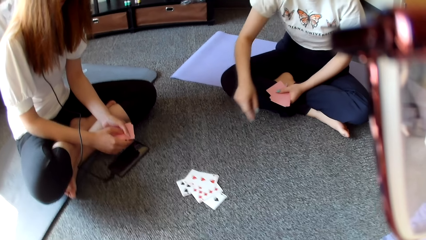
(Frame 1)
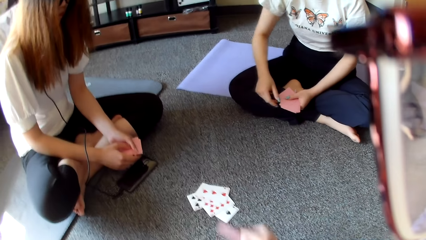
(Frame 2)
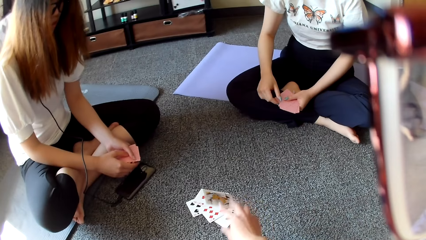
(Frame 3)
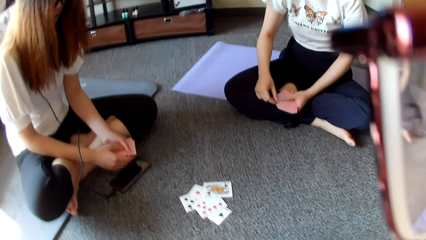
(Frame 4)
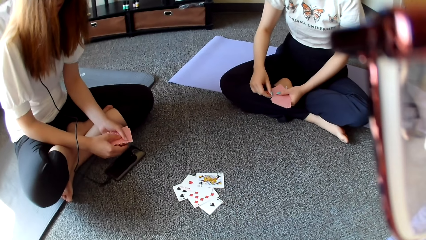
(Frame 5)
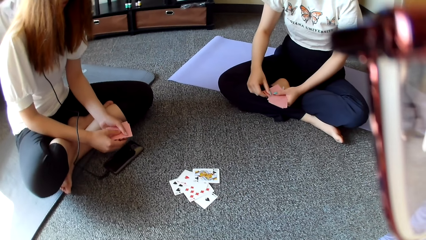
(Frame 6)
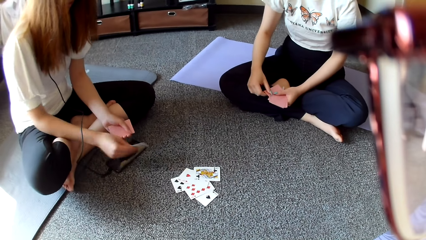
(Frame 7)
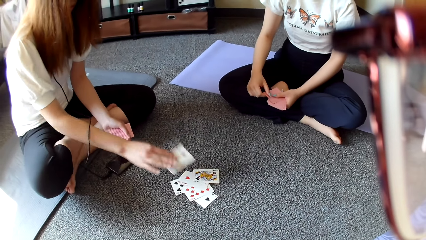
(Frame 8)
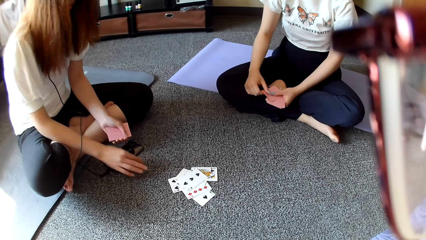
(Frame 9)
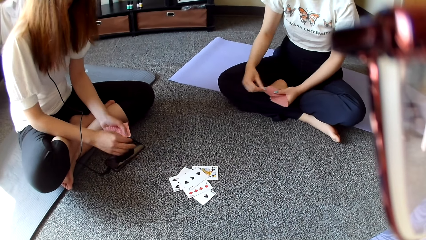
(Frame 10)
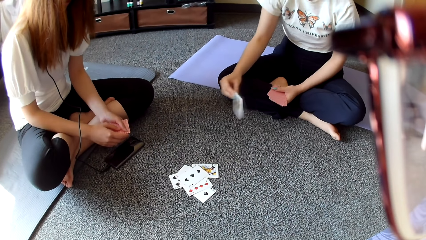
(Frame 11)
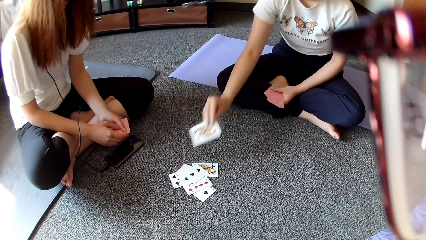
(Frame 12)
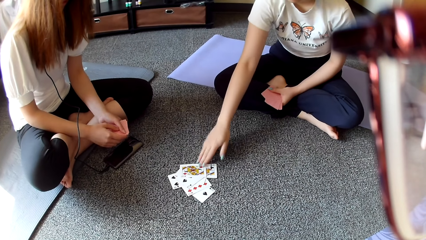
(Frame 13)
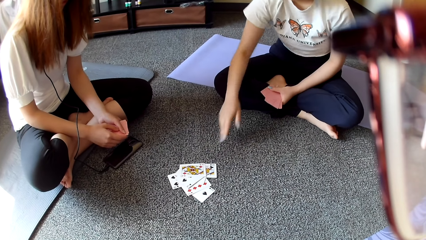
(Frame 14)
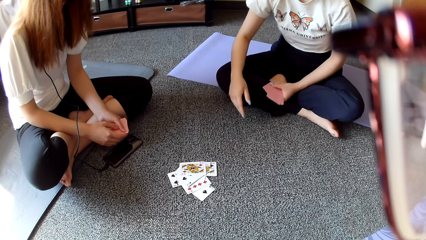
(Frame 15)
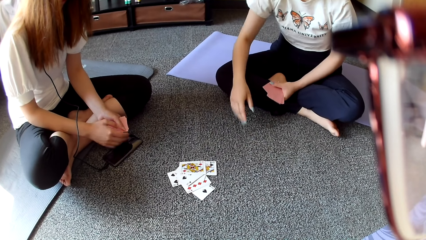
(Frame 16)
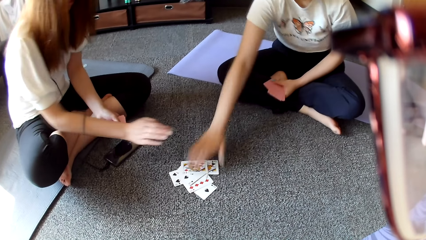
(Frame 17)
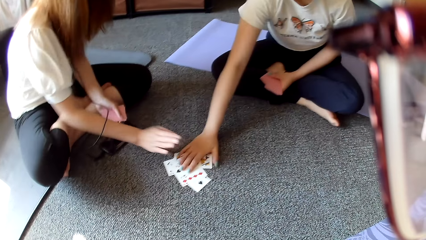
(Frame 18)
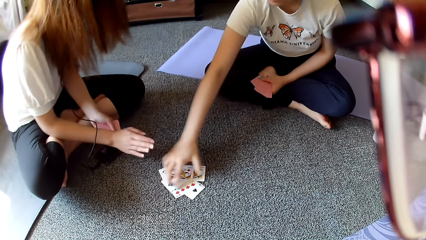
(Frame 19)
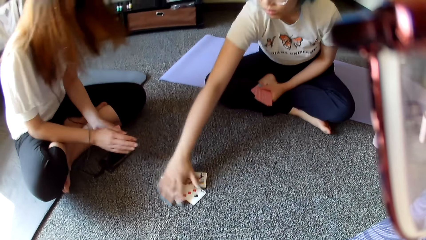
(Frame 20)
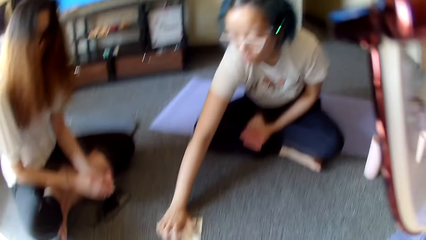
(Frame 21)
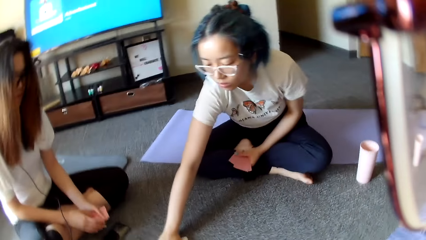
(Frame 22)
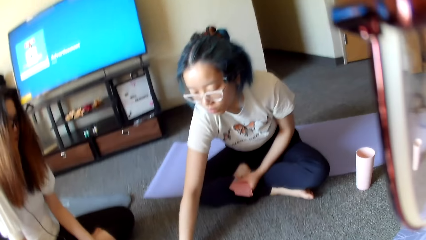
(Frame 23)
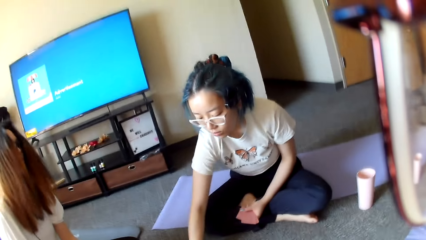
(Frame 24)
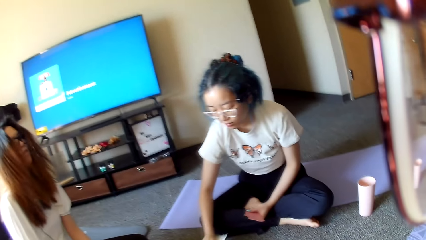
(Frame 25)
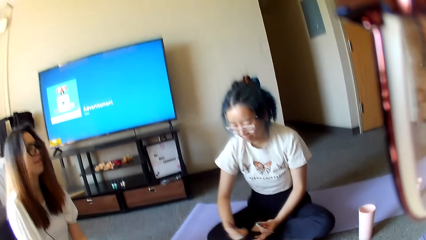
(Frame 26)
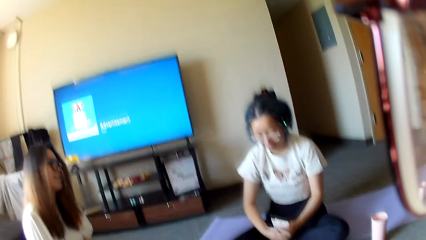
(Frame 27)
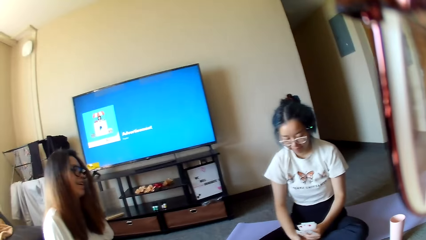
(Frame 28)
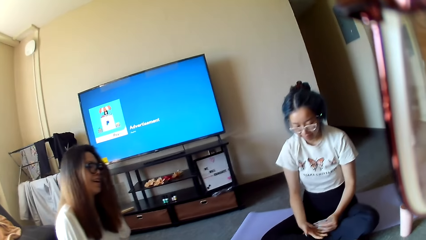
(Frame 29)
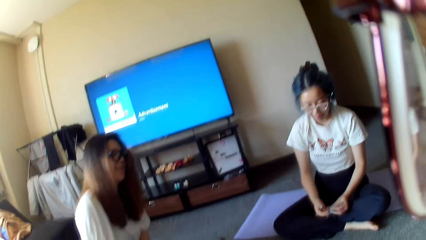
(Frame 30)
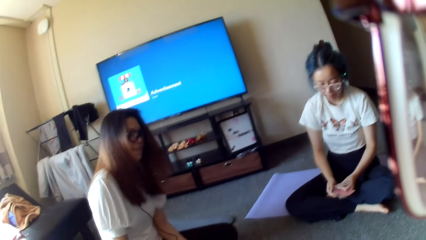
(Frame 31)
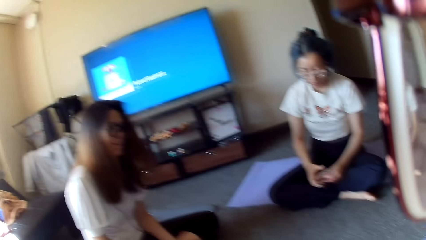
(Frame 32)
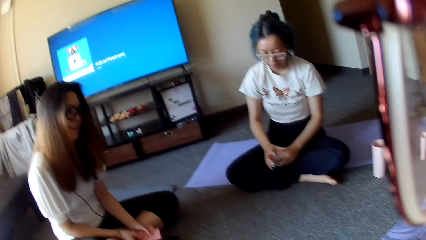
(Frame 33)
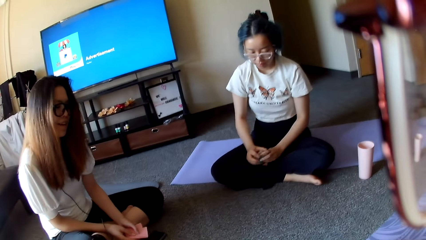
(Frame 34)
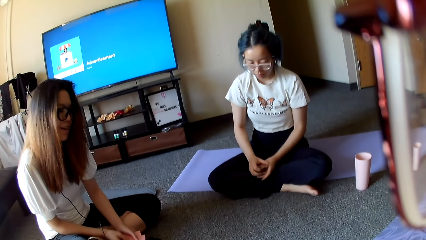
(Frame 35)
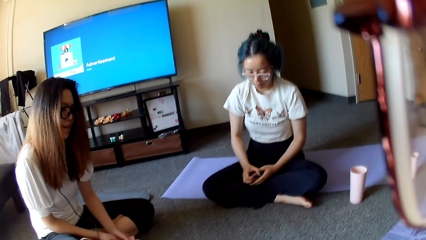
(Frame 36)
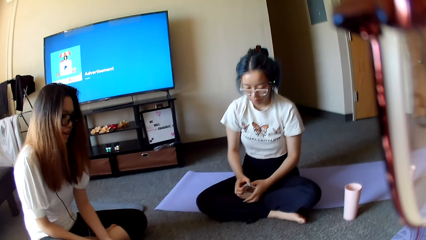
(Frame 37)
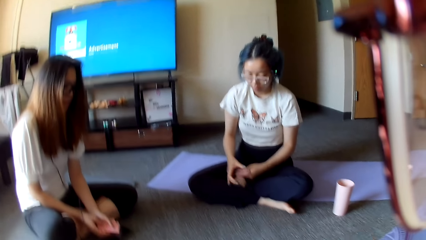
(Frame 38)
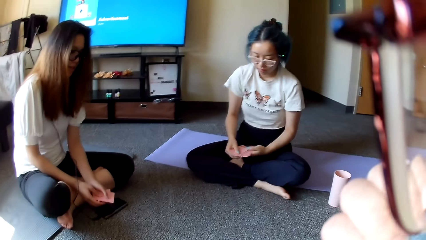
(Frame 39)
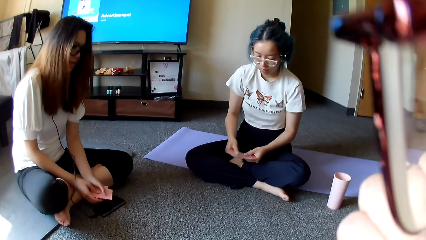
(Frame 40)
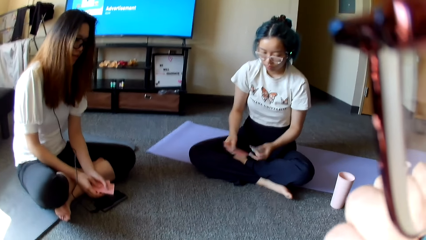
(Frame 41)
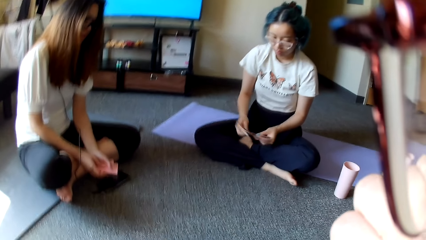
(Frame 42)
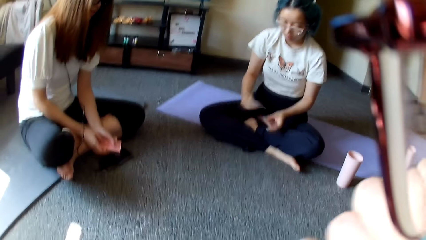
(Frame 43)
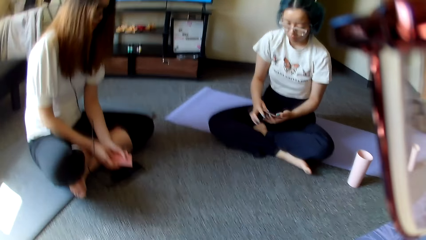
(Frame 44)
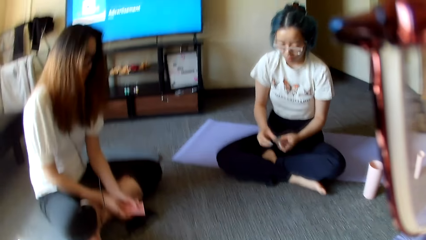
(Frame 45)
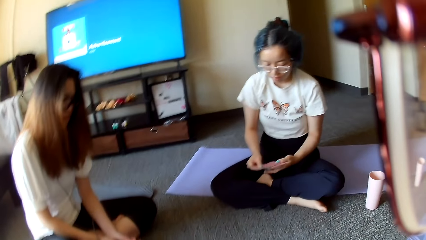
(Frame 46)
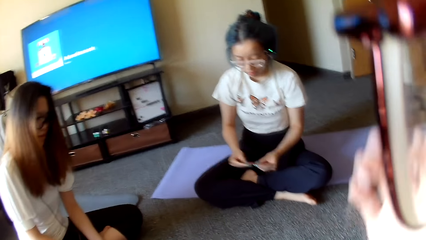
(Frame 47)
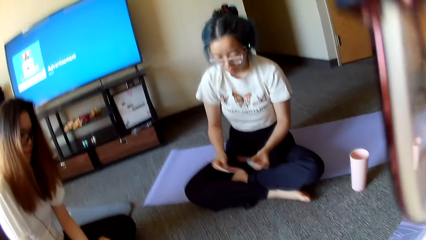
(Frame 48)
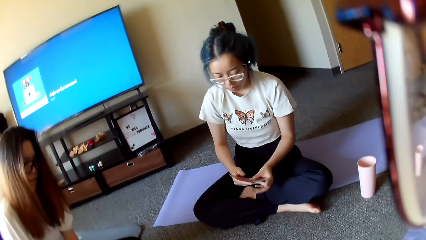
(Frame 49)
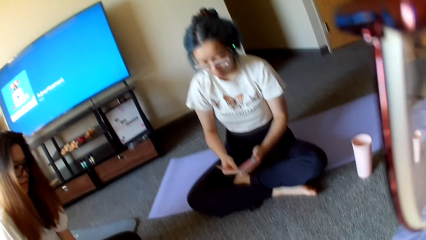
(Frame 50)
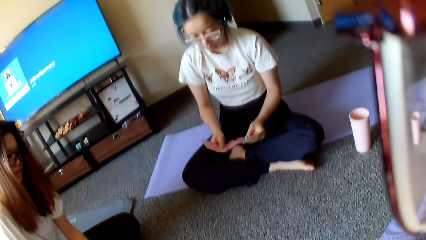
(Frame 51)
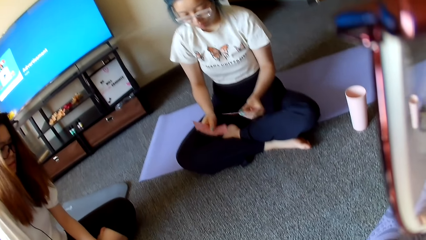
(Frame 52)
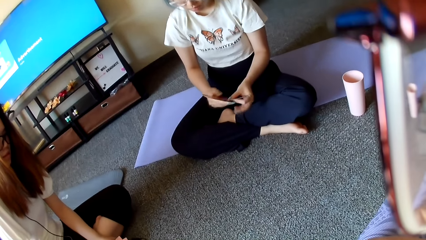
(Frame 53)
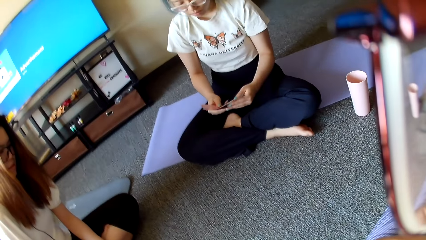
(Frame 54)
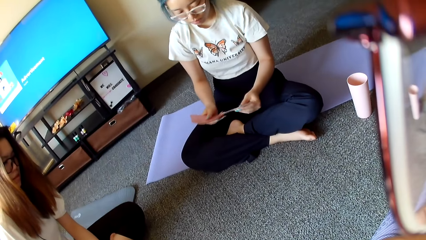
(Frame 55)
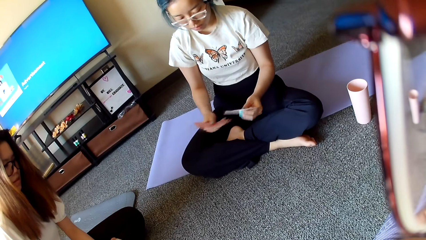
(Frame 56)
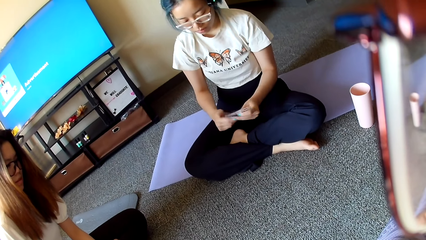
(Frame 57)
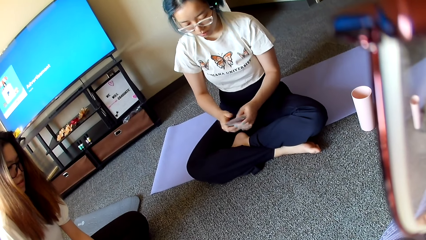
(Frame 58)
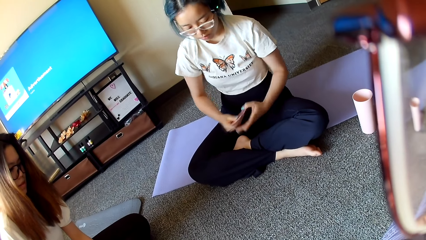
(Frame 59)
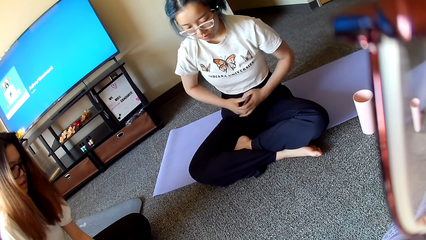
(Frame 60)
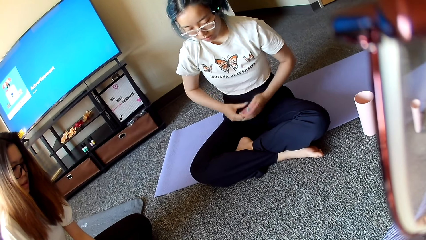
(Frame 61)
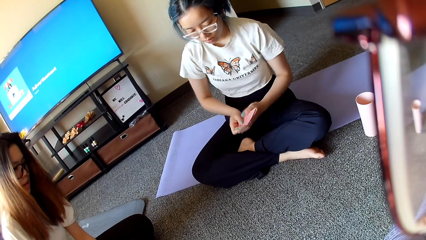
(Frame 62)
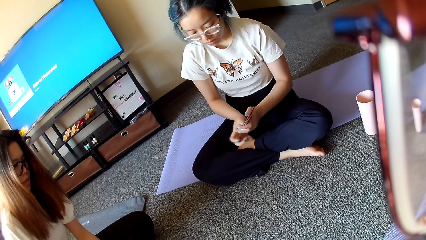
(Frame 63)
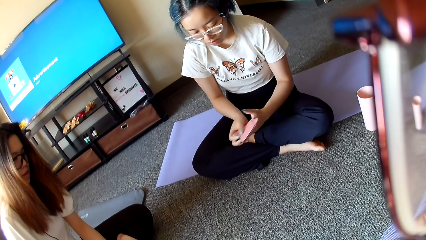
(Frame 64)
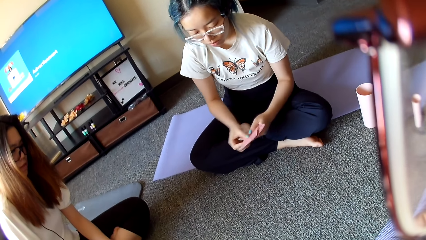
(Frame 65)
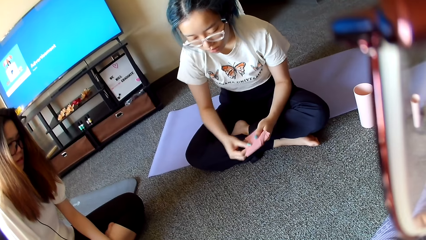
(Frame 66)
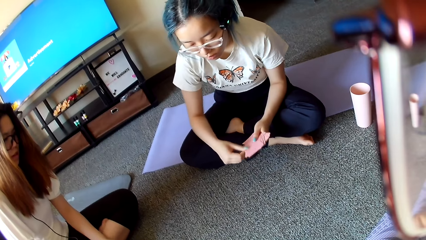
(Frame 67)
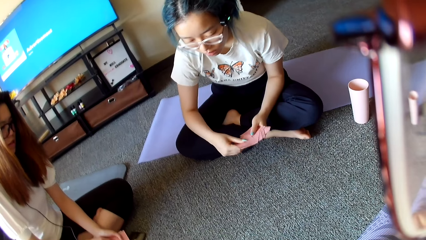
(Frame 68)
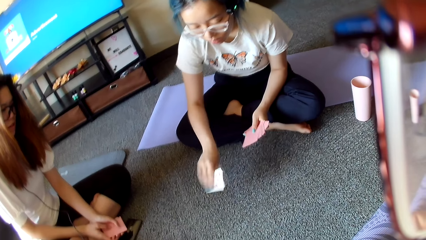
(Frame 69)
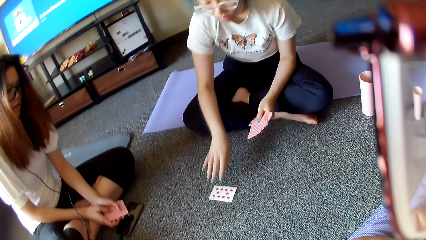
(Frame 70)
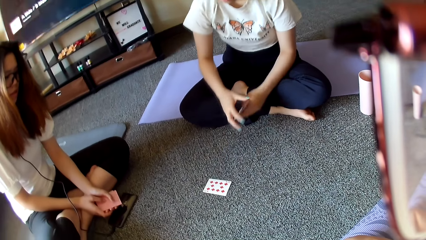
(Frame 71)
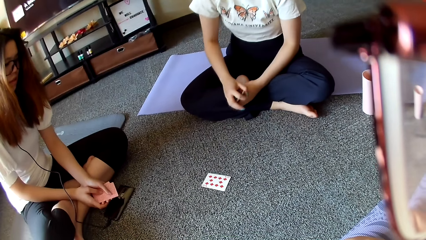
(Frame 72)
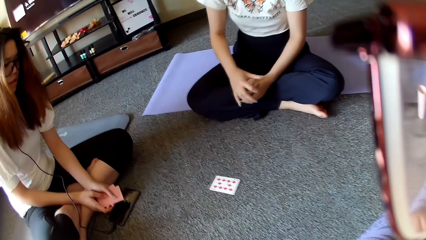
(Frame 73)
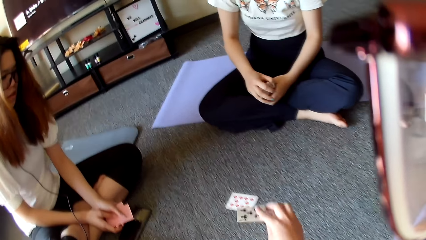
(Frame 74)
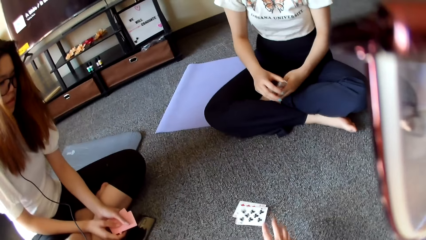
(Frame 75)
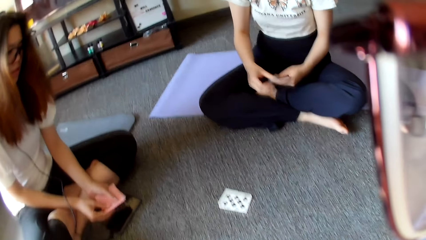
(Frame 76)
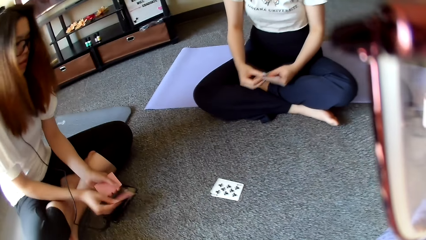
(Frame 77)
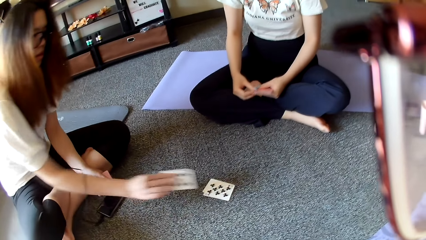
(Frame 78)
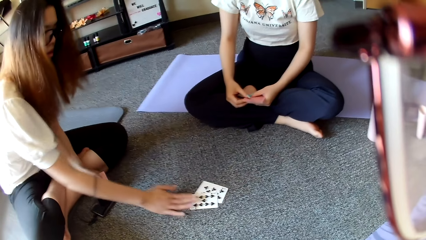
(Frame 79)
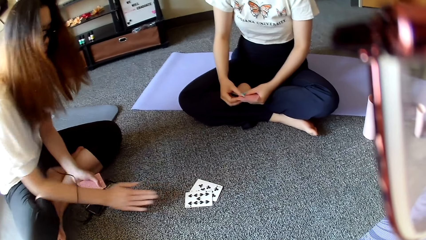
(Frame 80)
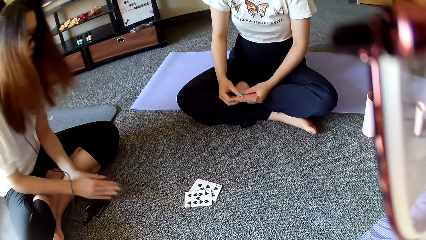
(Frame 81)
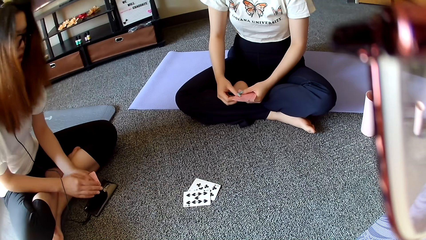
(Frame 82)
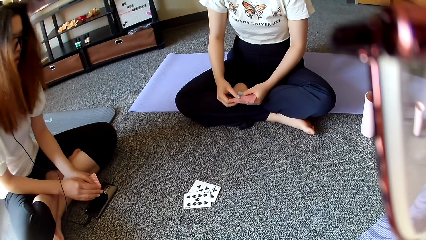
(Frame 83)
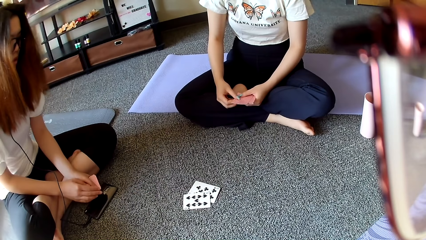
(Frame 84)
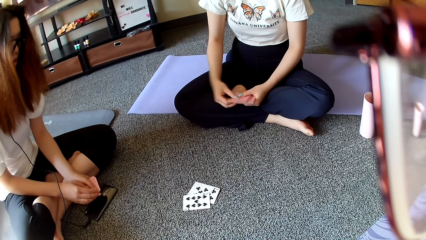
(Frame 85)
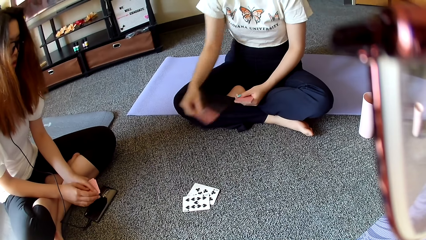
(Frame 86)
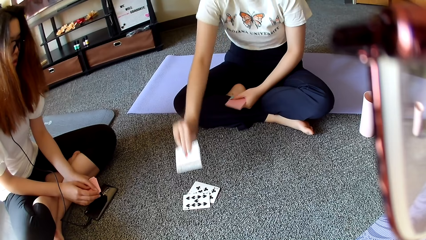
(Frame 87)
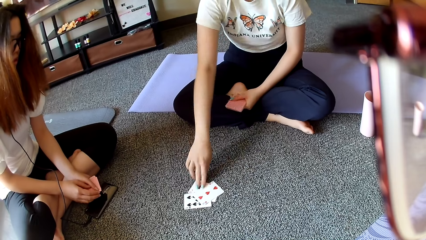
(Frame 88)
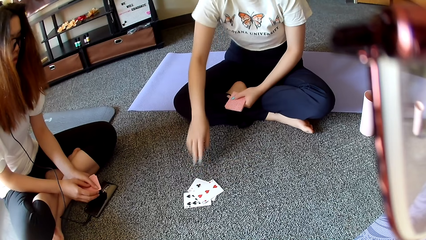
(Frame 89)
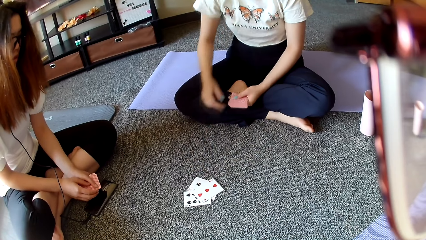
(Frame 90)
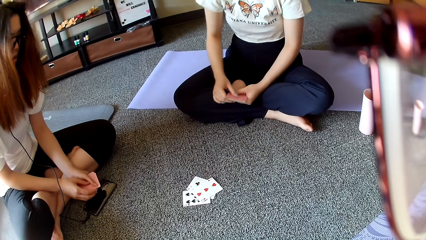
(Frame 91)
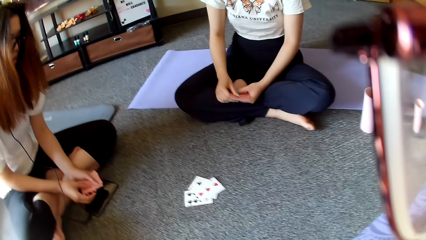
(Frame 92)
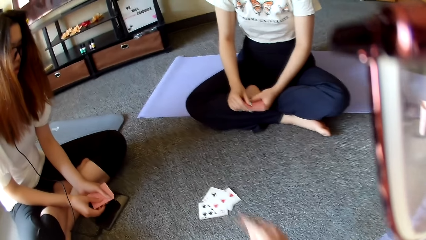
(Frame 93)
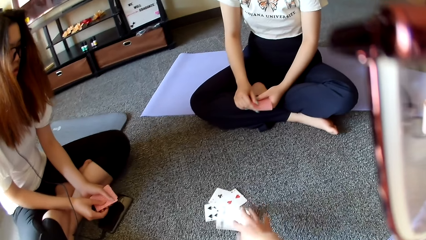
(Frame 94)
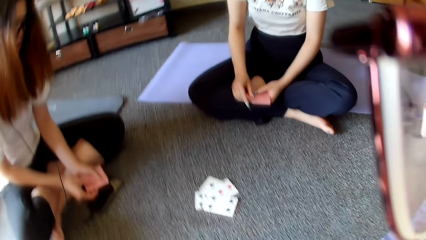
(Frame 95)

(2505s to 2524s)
A woman places a card on the floor. The camera wearer places the card on the floor. Another woman places the card on the floor. The first woman places the card on the floor. The other woman moves the hand. The first woman taps on the floor and collects the card from the floor. The camera wearer looks around. The first woman shuffles the cards and selects the cards. The camera wearer covers the mouth with the hands. They move the hand. The first woman shuffles the cards and selects the cards. The first woman places the card on the floor. The camera wearer places the card on the floor. The other woman places the card on the floor. The first woman places the card on the floor.
